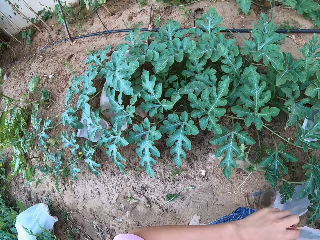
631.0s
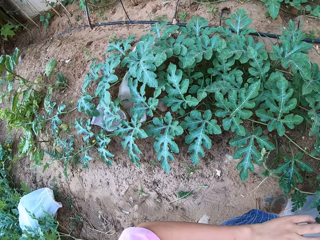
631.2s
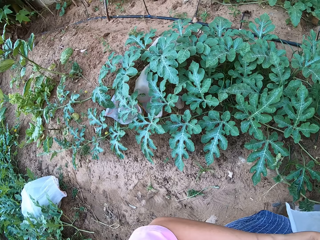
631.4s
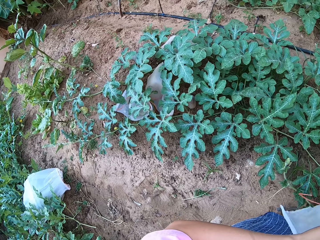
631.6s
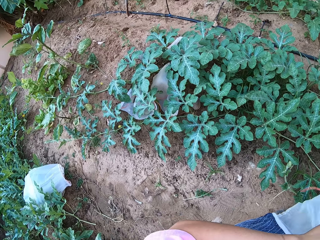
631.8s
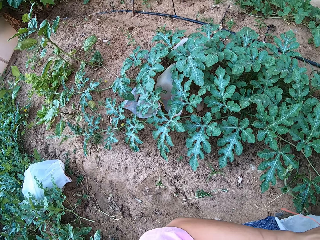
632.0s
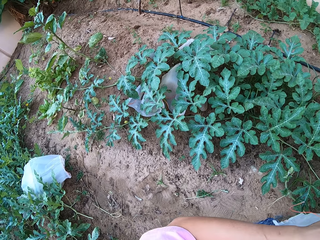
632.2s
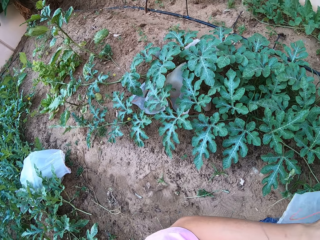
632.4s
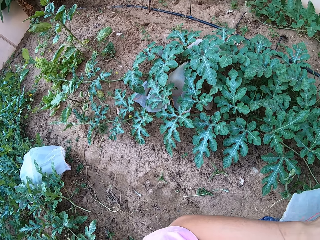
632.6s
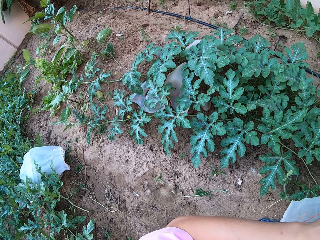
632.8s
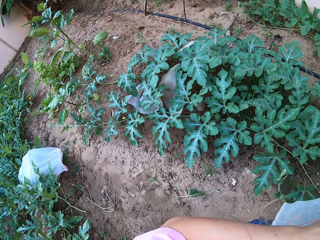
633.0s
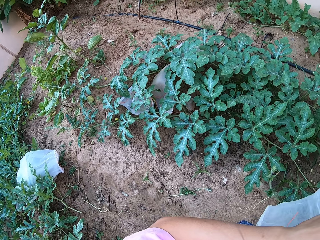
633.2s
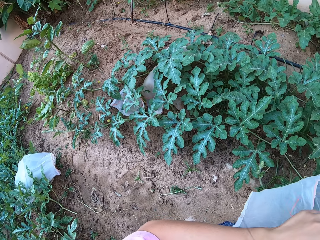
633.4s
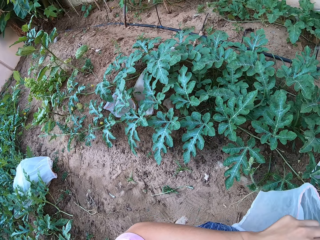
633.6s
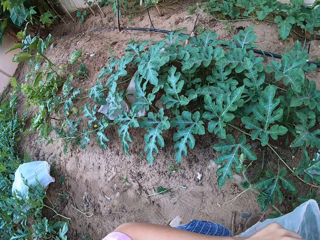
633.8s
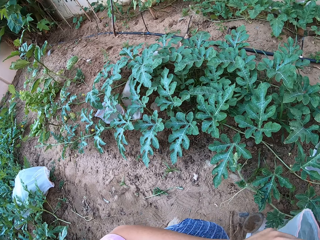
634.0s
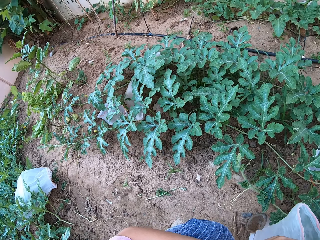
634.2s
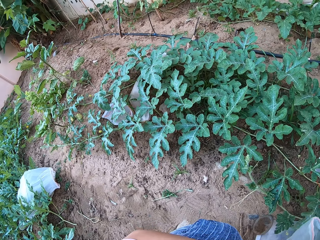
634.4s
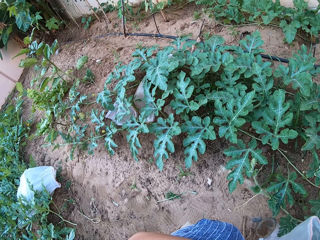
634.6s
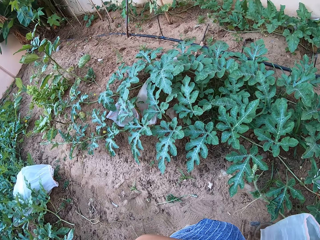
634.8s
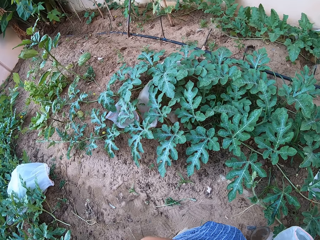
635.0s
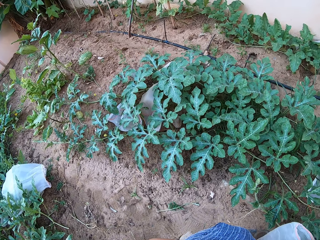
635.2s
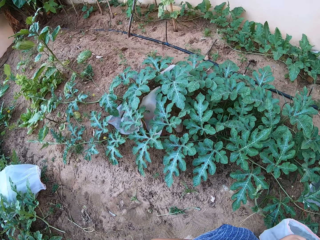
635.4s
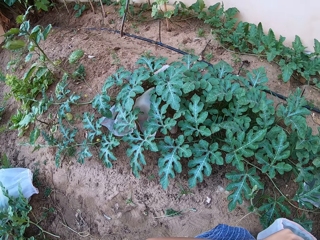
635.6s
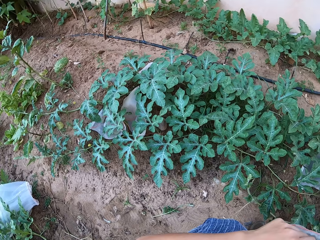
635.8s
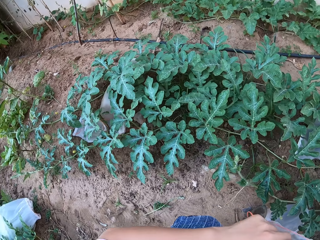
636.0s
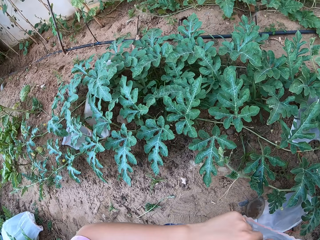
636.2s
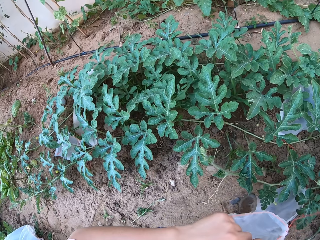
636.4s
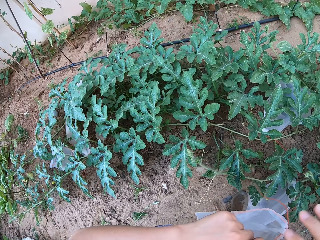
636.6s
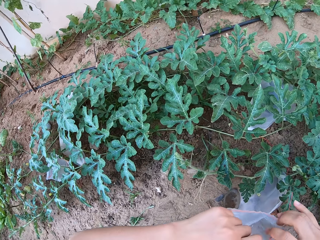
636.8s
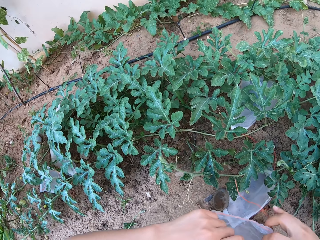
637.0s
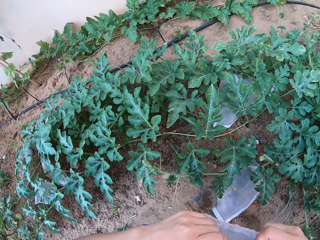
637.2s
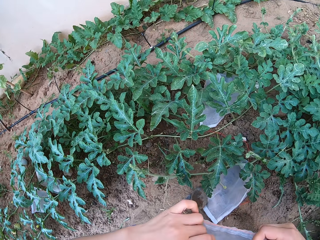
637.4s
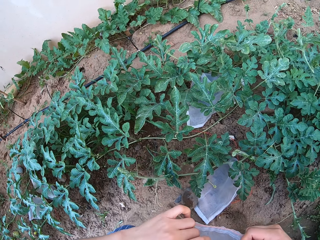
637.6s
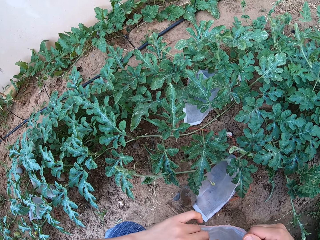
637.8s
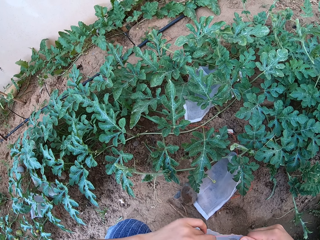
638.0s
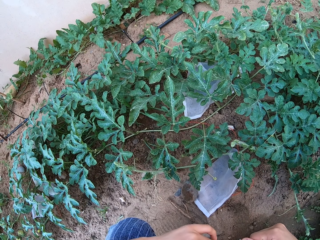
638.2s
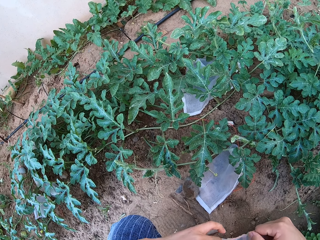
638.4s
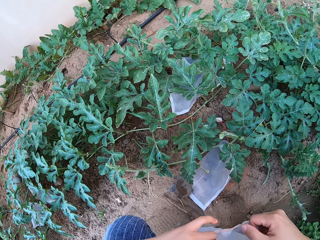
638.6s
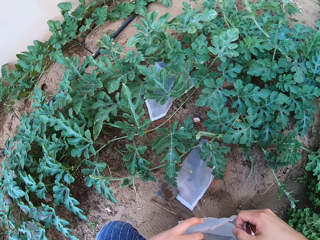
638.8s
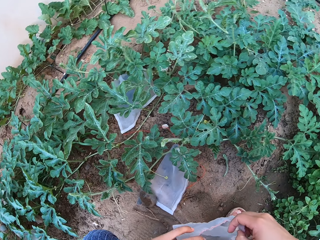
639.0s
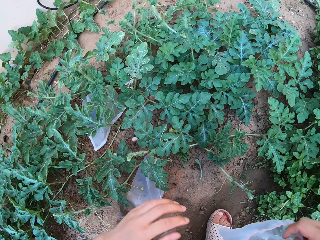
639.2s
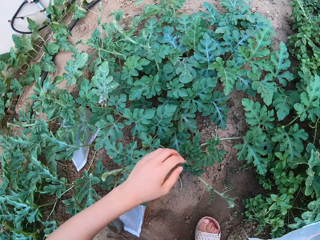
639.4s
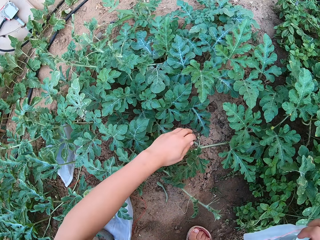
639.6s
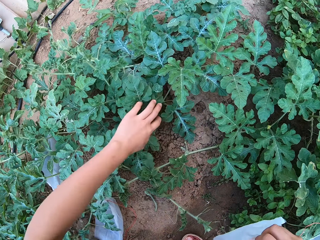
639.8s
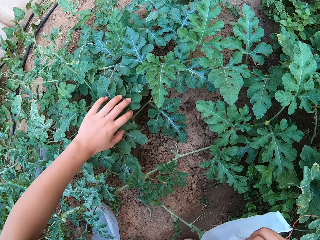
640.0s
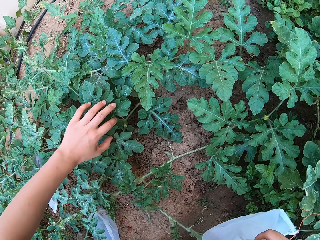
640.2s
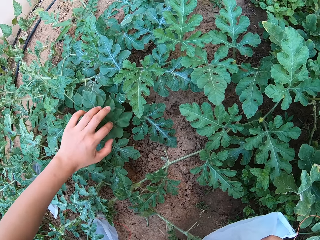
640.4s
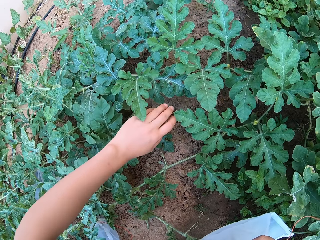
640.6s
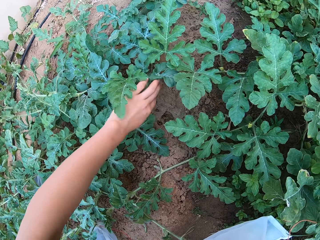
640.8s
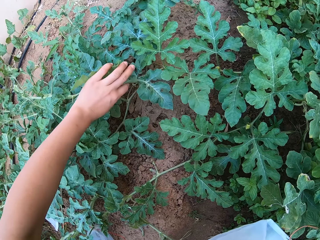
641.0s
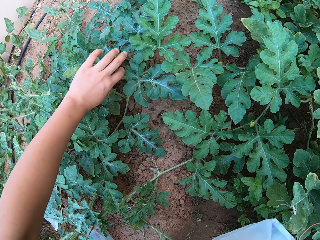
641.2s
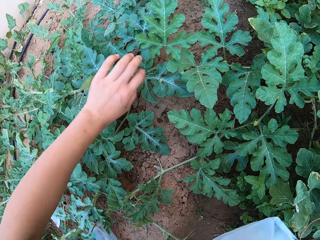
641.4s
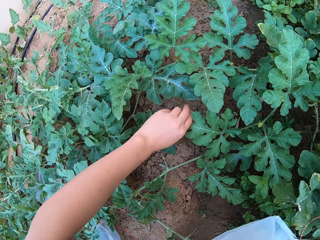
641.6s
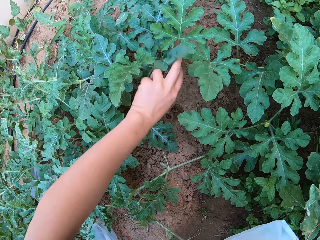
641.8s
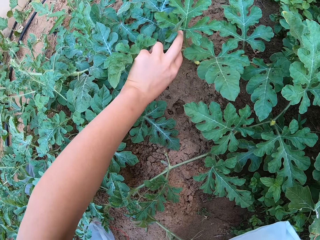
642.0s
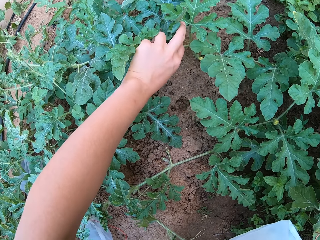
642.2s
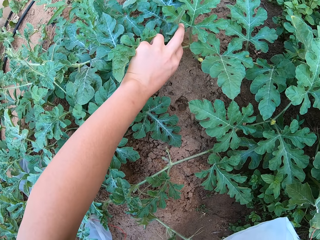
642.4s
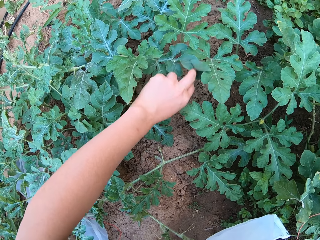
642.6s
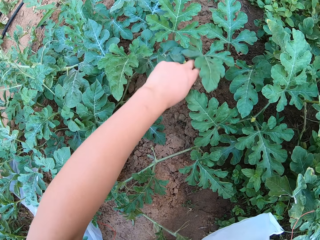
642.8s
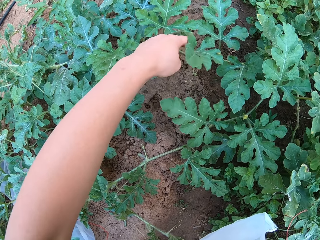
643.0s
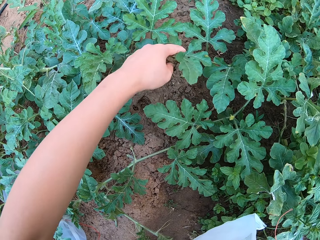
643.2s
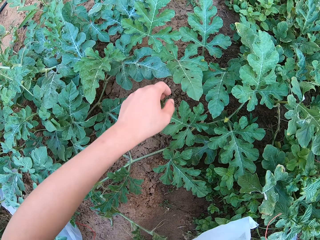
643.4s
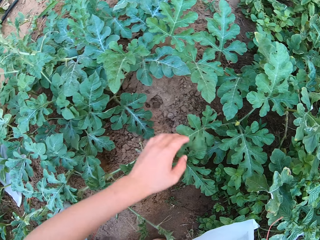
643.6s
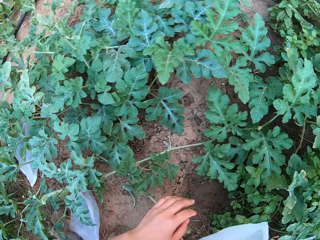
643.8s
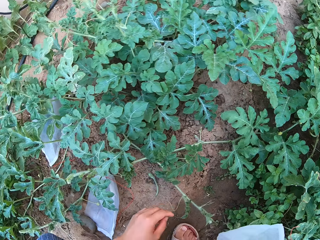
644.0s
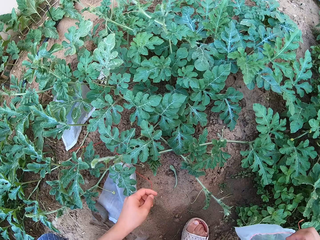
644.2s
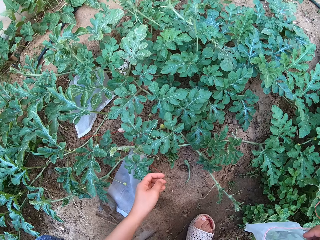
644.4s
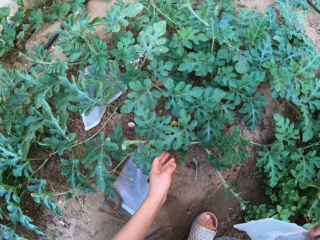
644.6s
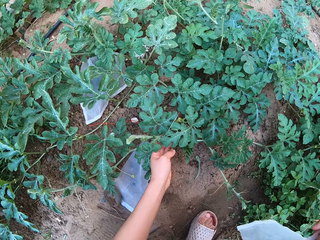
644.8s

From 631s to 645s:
The camera wearer dresses the plant. They grab the melon plant leaves. They touch the plant.

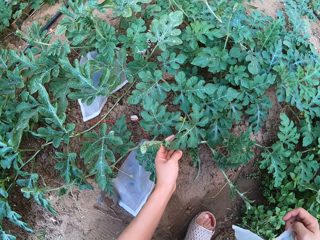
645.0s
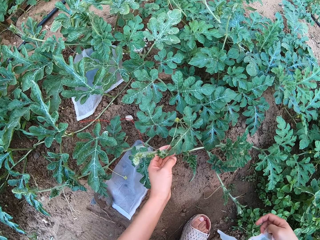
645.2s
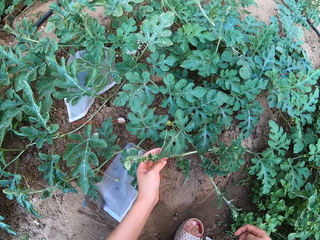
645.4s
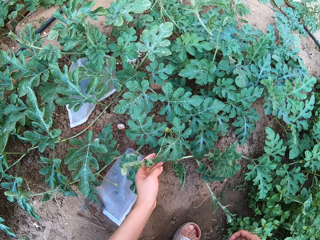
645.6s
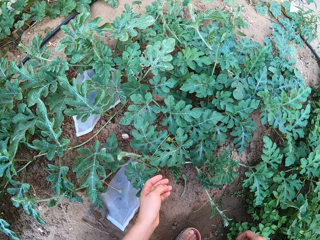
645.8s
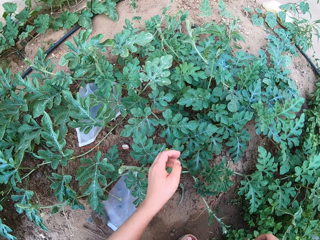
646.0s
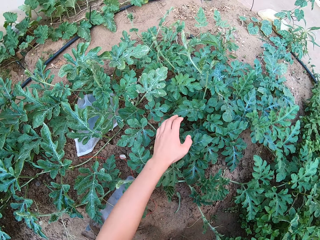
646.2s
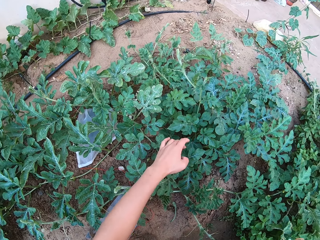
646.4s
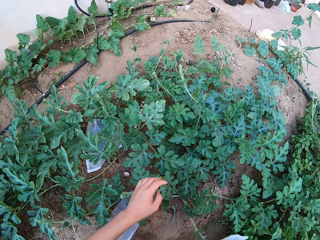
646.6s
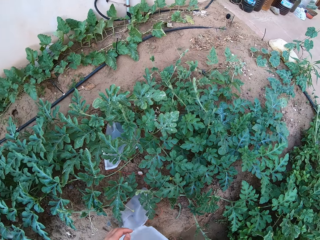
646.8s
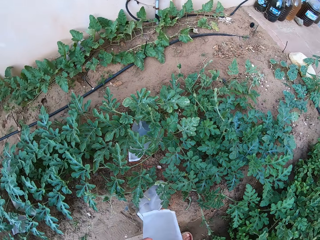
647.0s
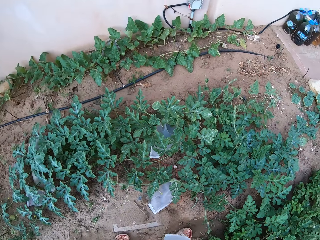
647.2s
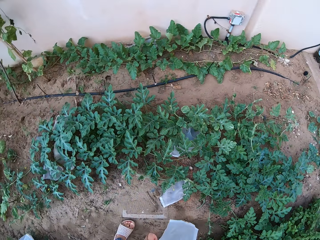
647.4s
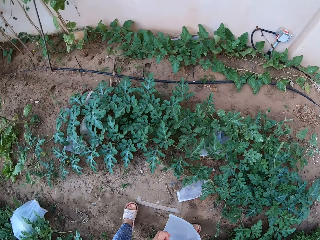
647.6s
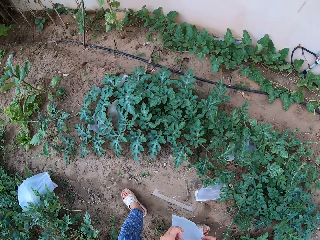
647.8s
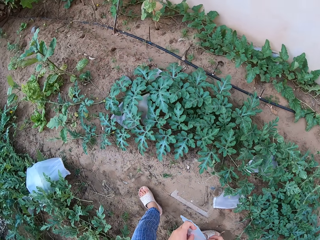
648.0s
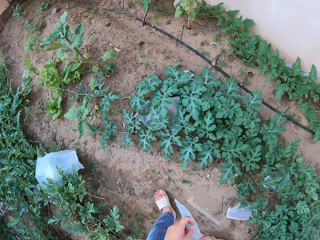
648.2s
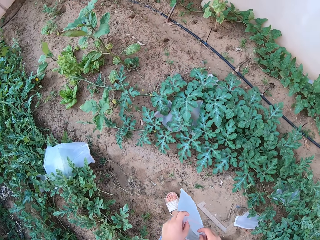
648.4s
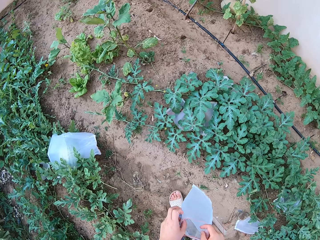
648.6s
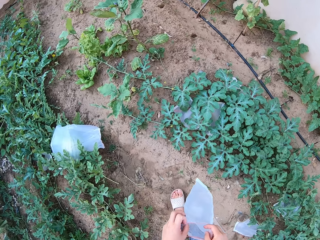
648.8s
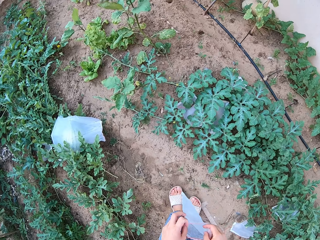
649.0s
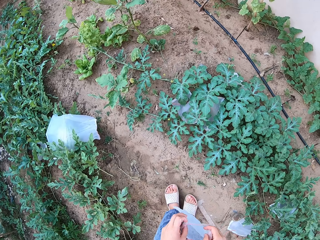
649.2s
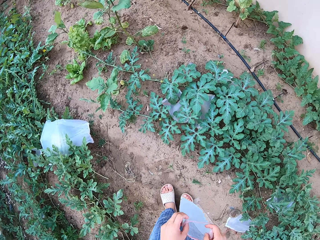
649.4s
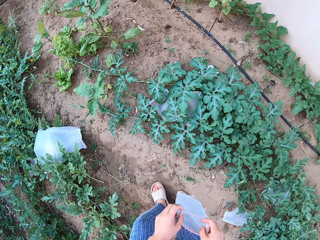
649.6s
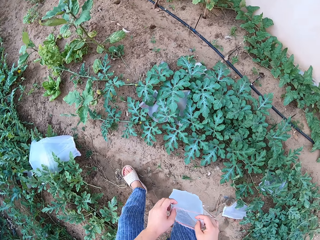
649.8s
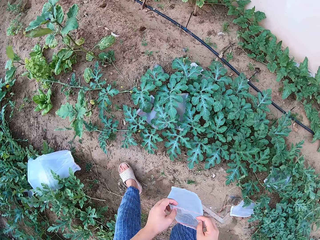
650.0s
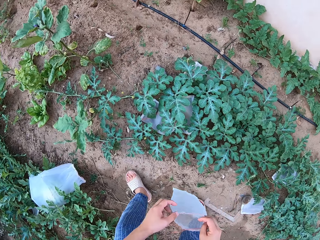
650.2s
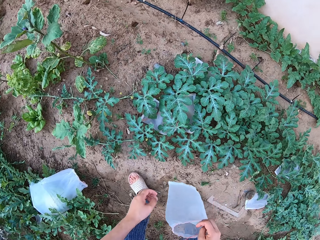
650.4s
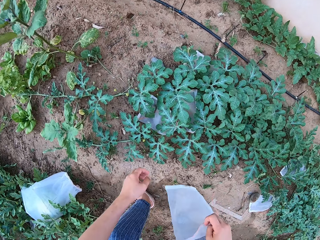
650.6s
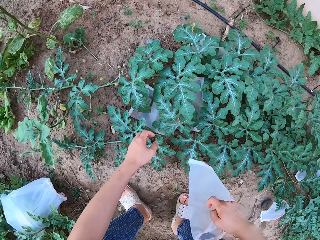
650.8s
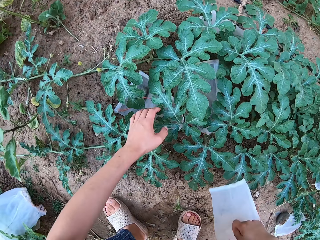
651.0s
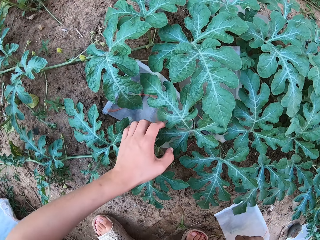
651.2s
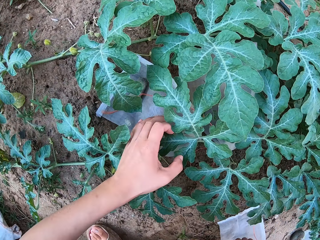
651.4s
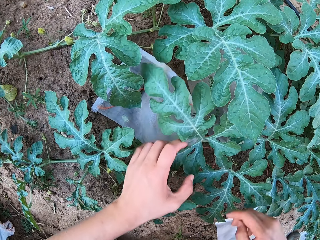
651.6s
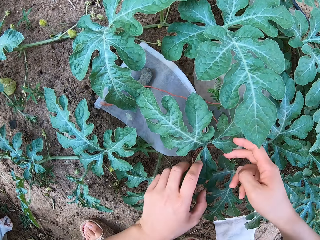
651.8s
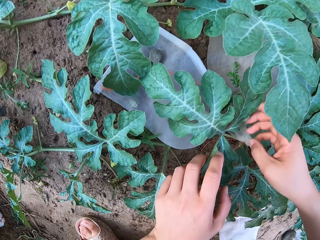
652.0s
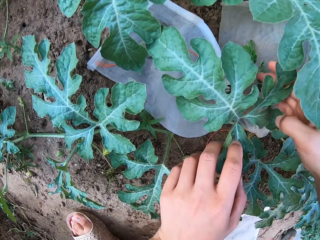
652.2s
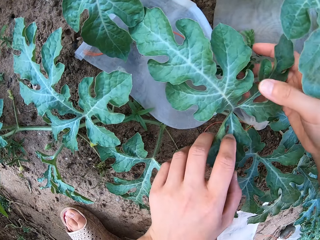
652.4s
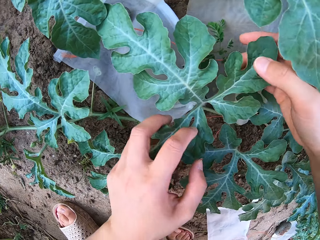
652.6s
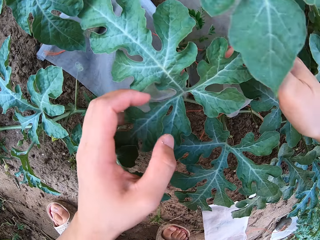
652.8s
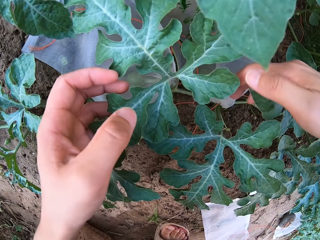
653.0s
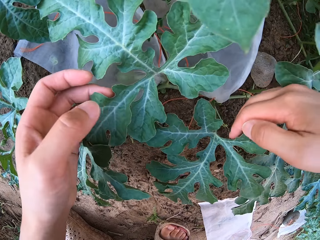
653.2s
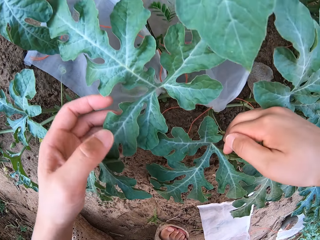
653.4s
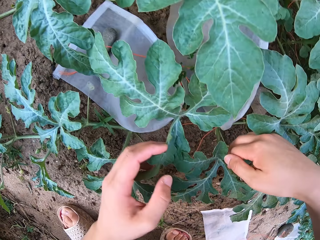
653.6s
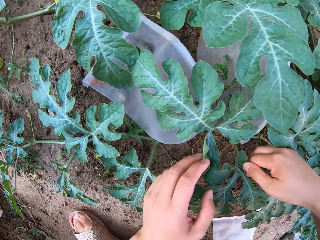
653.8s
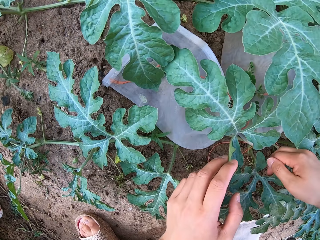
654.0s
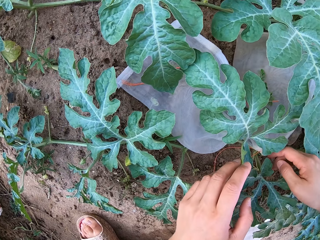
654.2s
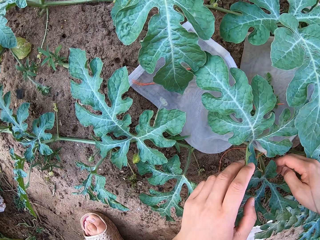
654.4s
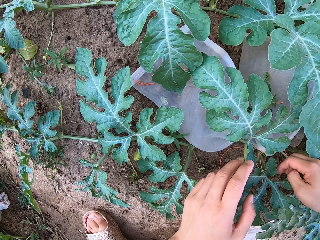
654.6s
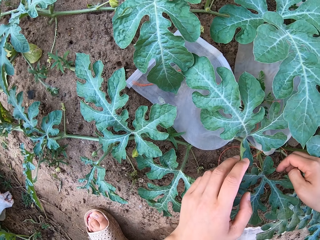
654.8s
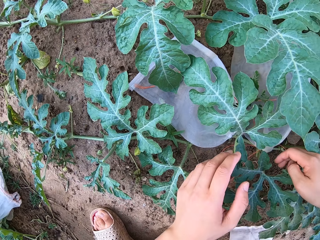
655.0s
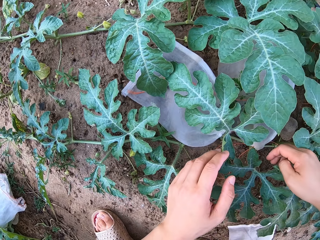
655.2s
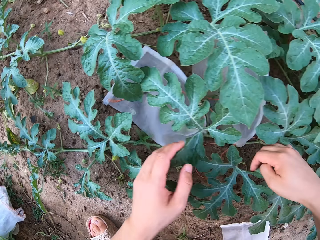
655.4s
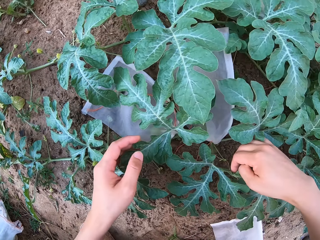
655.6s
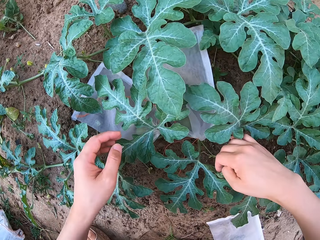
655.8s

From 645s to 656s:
The camera wearer stares around on a melon plant. They scooch on the ground. They grab the melon plant leaves.
